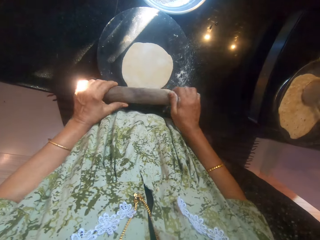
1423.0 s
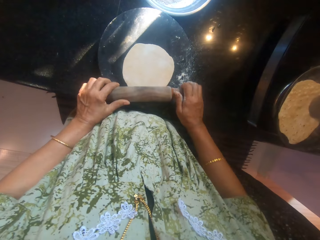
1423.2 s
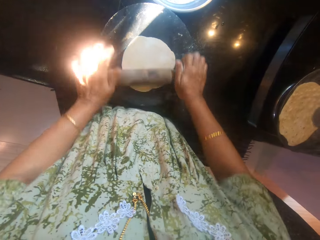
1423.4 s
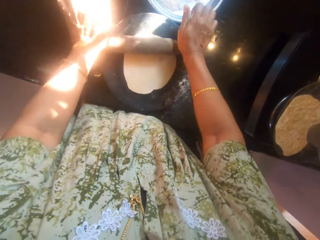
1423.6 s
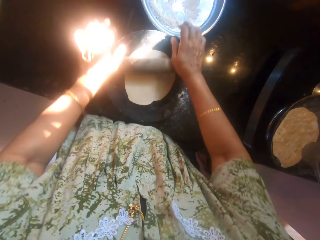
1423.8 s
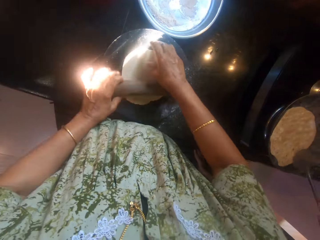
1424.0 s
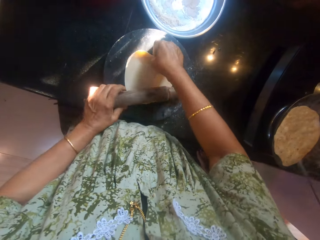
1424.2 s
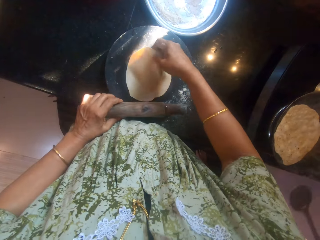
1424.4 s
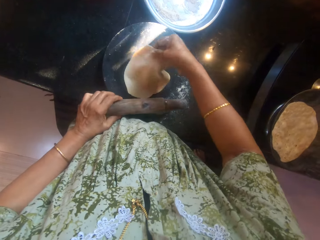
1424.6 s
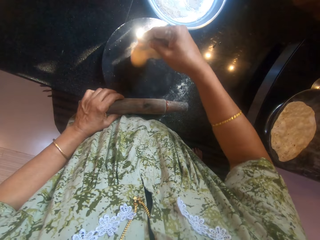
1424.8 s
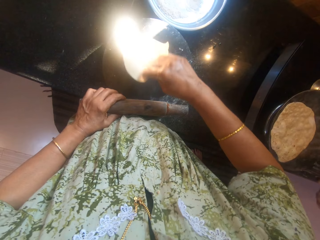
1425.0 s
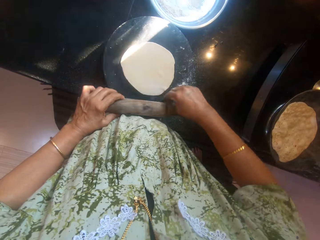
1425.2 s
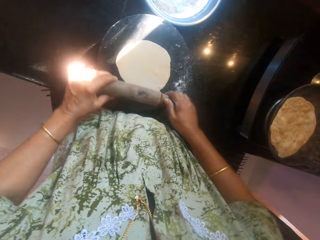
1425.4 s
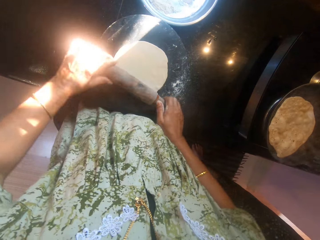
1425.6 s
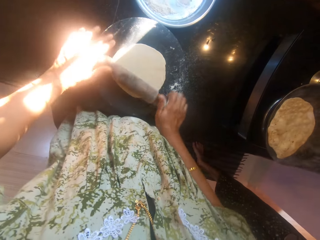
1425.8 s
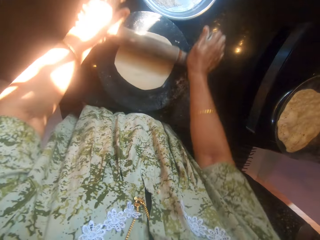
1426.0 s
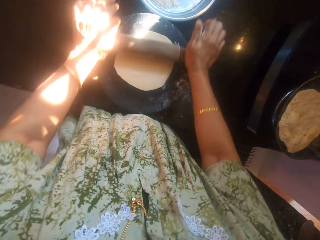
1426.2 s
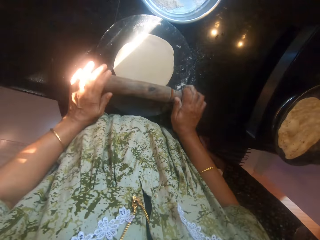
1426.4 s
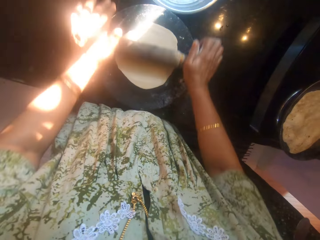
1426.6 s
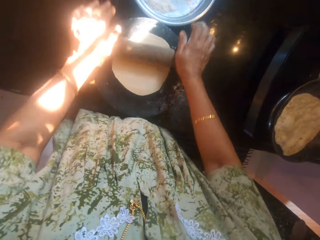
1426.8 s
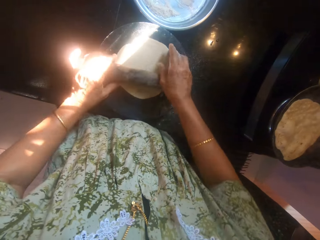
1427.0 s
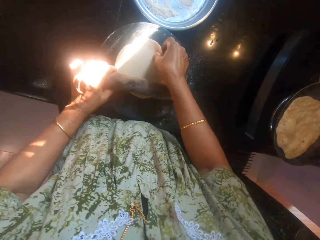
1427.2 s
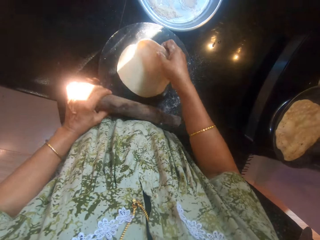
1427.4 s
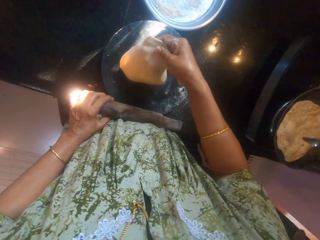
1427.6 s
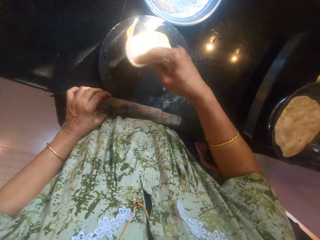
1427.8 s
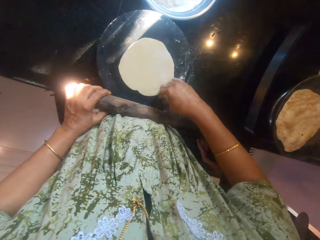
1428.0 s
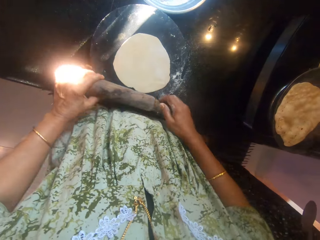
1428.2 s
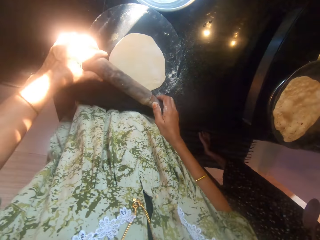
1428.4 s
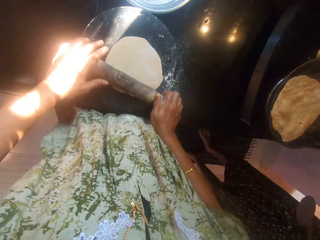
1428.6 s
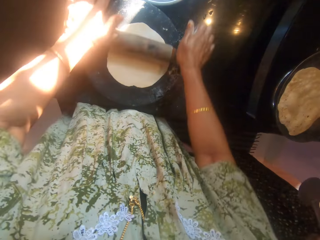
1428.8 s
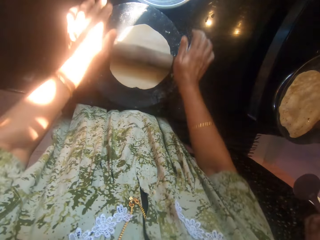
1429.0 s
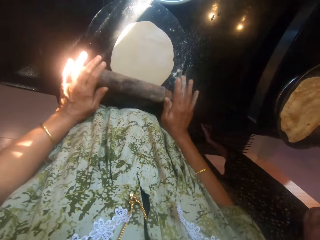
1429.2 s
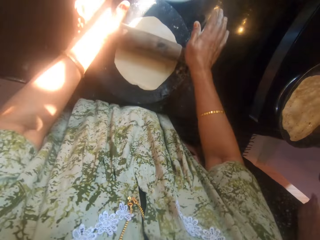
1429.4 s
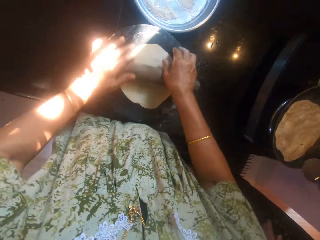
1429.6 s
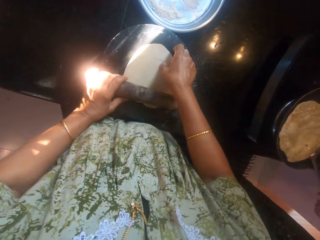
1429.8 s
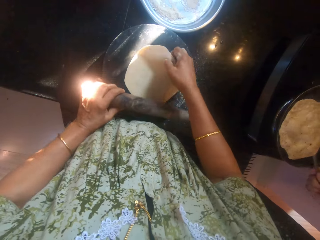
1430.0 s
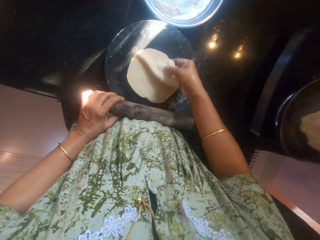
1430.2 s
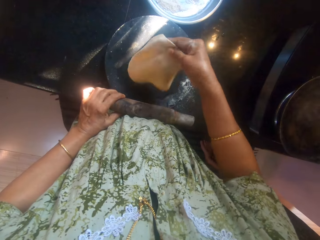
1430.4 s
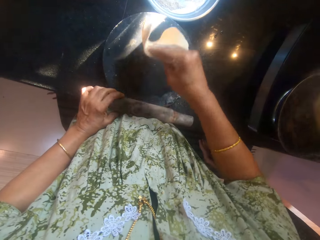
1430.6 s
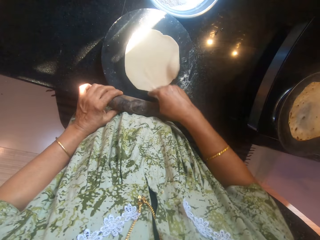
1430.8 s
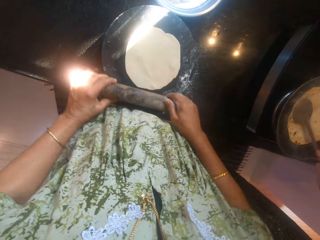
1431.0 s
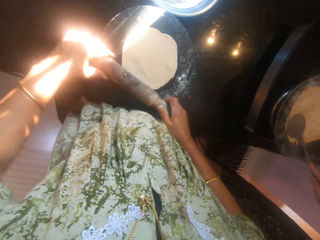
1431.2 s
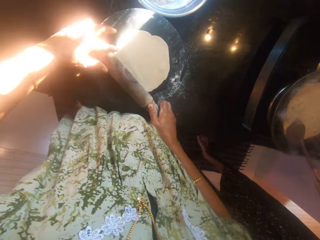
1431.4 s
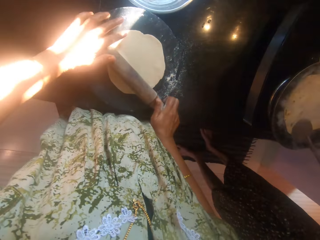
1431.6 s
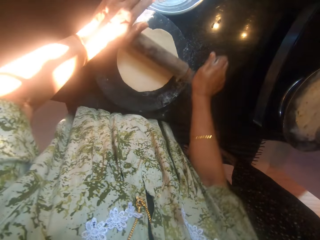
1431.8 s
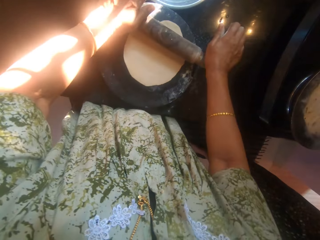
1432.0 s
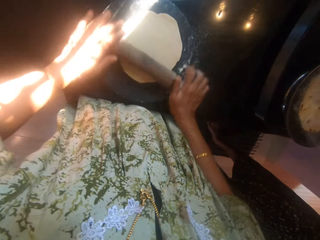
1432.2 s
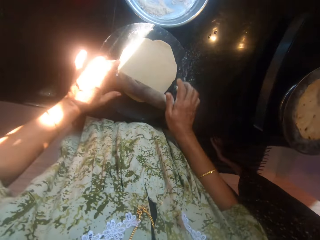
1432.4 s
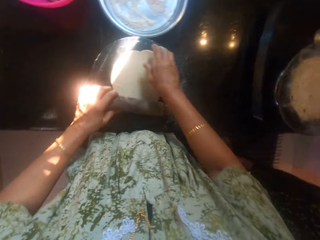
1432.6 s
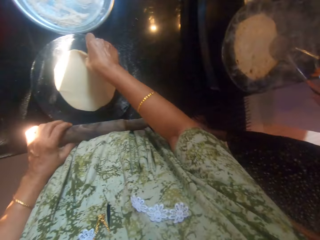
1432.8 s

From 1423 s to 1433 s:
The camera wearer rolls a dough. They turn the dough. They roll the dough. They turn the dough. They roll the dough. They turn the dough. A man turns a flat bread. The camera wearer rolls the dough.

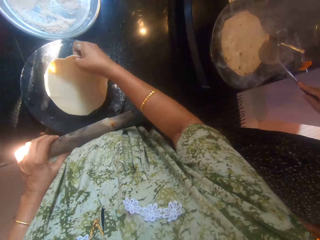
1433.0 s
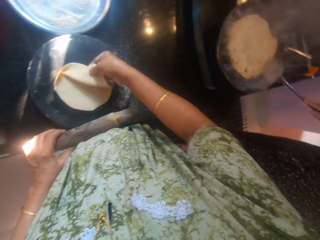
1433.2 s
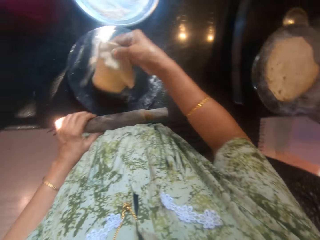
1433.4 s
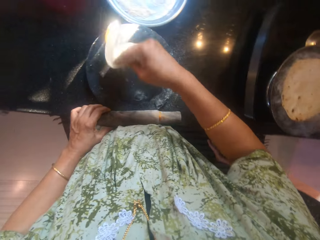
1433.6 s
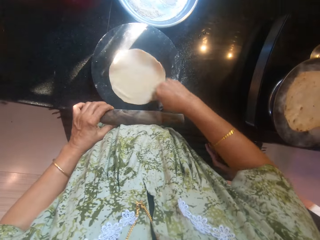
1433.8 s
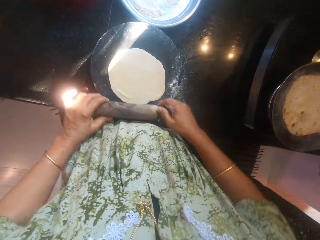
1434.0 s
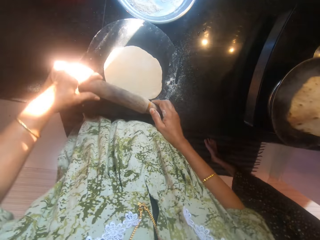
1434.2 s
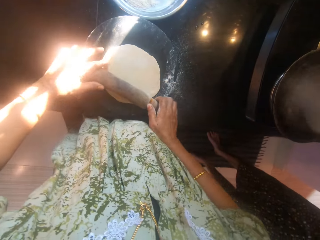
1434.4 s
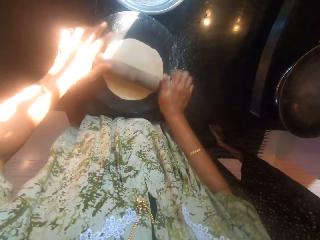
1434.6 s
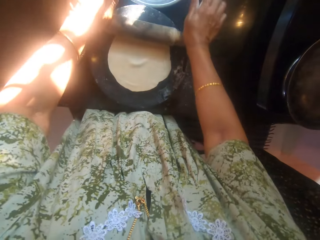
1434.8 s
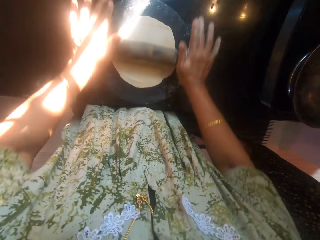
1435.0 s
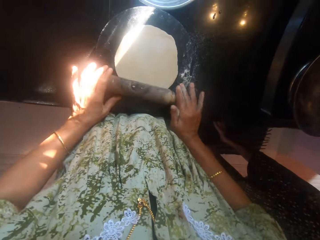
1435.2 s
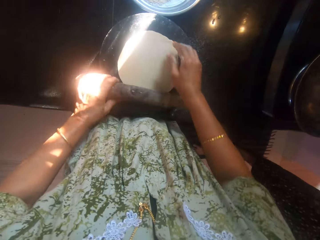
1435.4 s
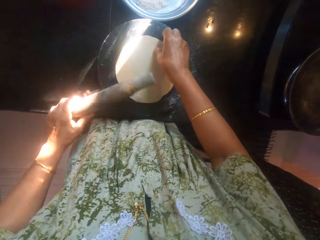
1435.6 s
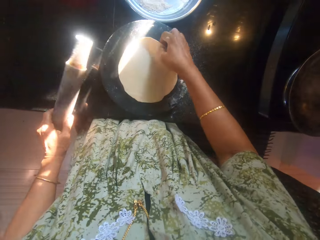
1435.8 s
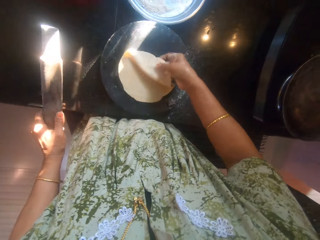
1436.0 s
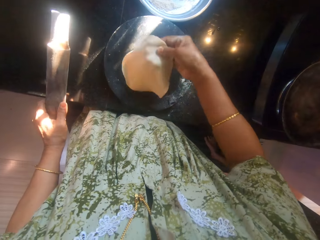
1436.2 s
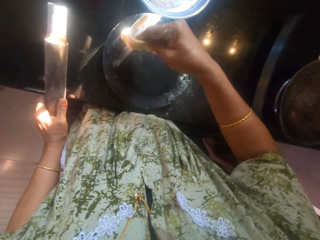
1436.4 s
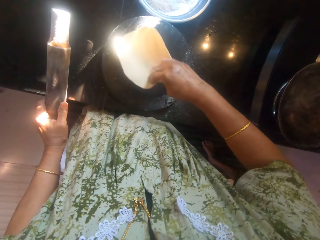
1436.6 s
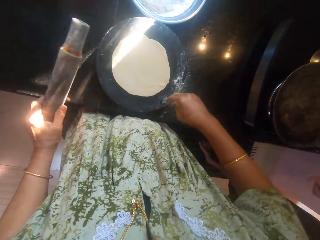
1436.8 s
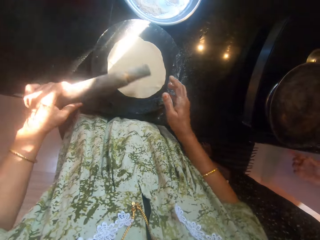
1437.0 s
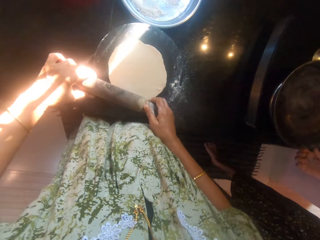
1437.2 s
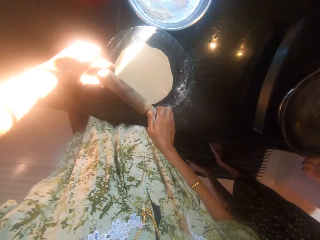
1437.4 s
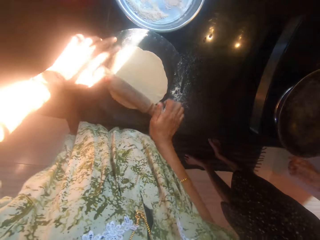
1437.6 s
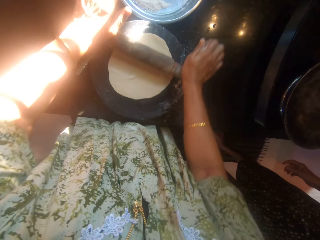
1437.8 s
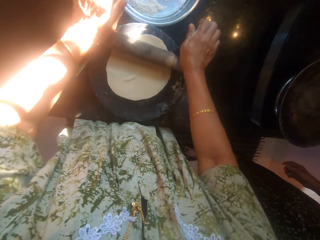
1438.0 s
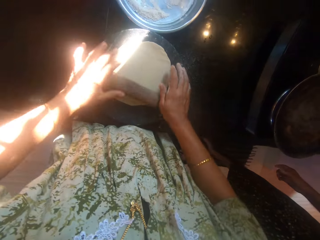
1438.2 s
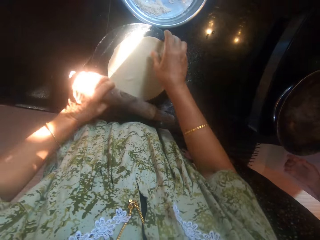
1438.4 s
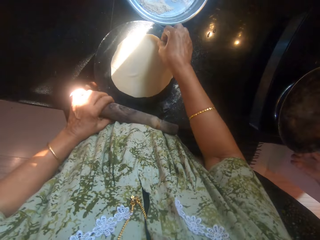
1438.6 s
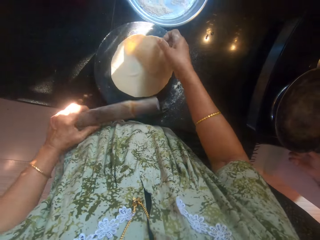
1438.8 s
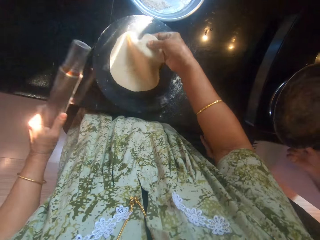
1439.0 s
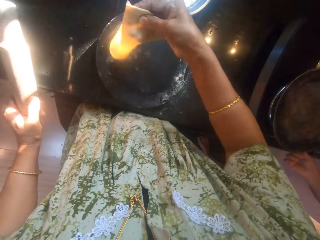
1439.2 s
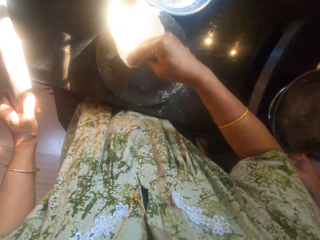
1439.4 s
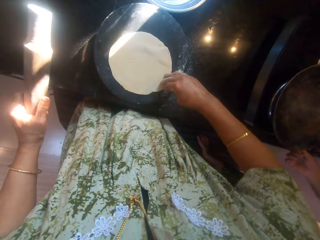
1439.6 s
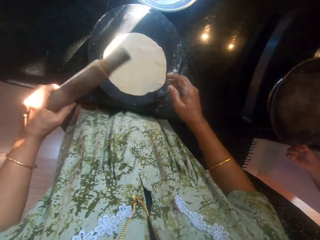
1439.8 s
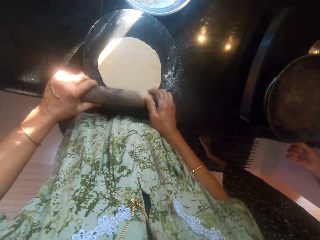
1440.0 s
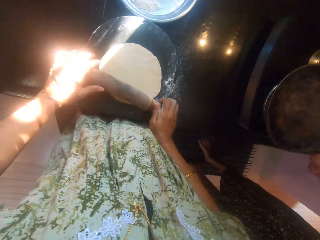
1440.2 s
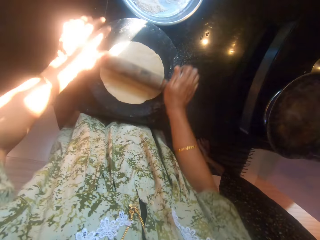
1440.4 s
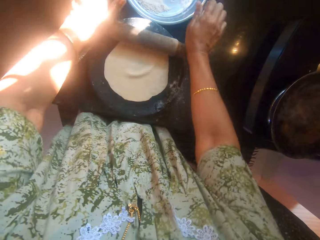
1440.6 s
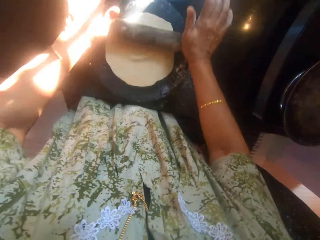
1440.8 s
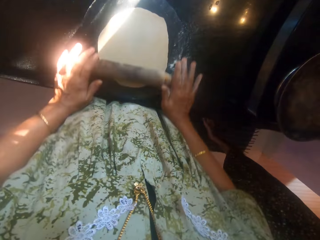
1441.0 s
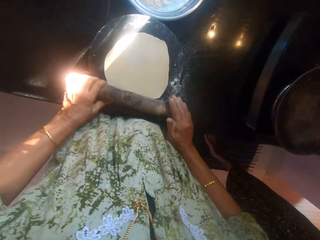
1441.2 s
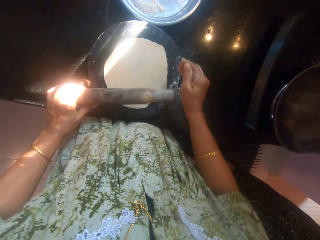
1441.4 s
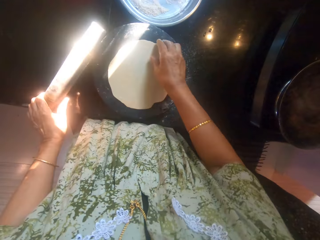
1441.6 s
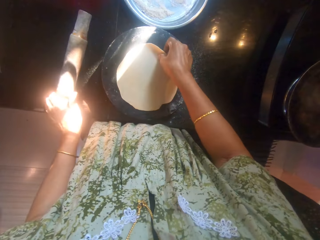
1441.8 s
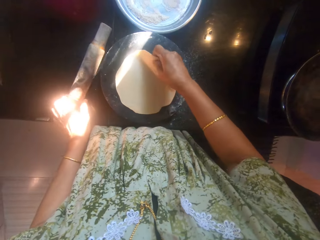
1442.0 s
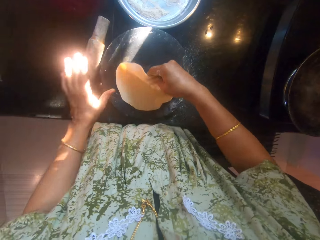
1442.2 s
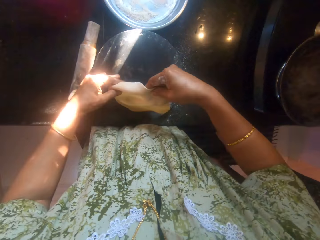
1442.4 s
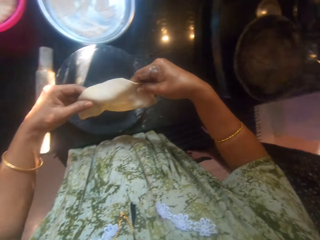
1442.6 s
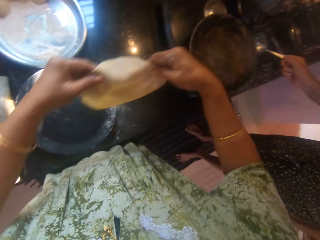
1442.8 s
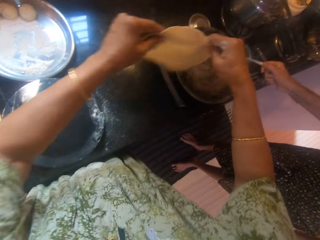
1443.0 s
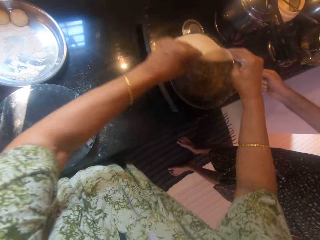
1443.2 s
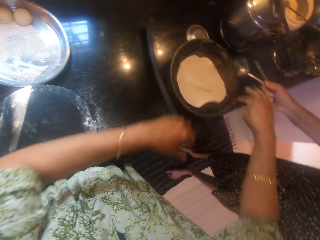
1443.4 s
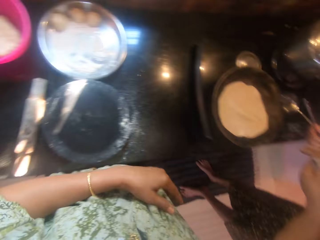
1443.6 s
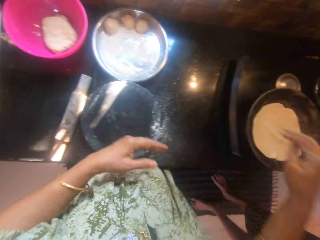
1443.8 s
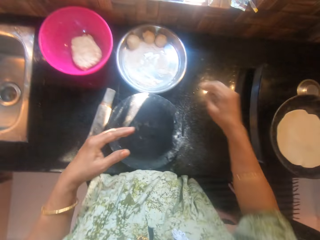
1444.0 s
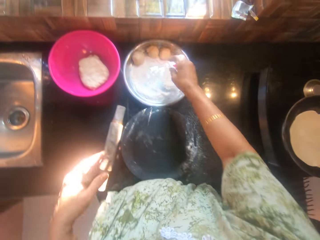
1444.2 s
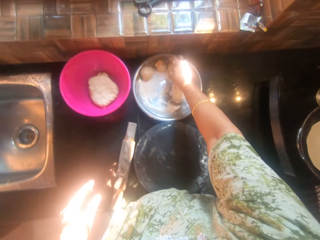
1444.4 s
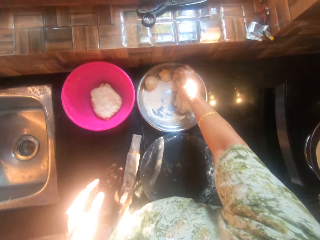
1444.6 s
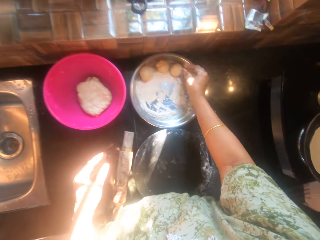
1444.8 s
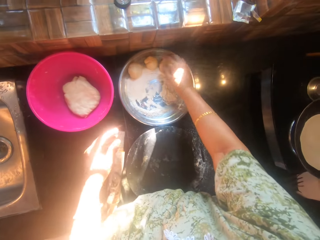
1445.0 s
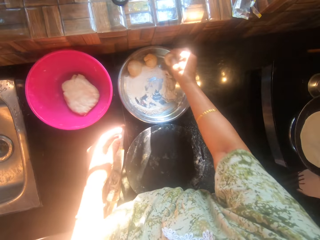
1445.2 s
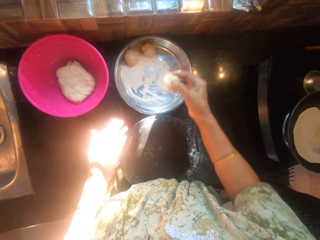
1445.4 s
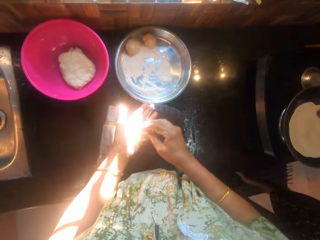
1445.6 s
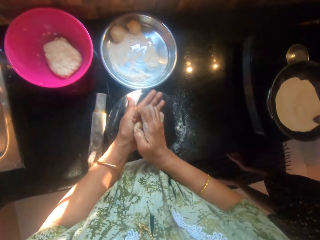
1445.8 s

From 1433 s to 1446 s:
The camera wearer turns a dough. They roll the dough. A man turns a flat bread. The camera wearer turns the dough. They roll the dough. The man moves his hand. The camera wearer turns the dough. They roll the dough. They drop a rolling pin. The man scoops oil with a spoon. The camera wearer moves the dough from the board to the pot on the cooker. They pick up another dough from the tray.
